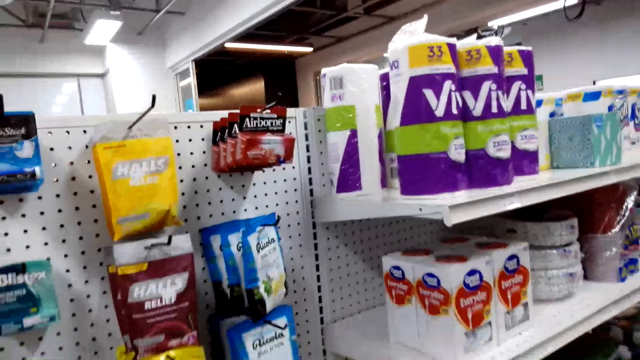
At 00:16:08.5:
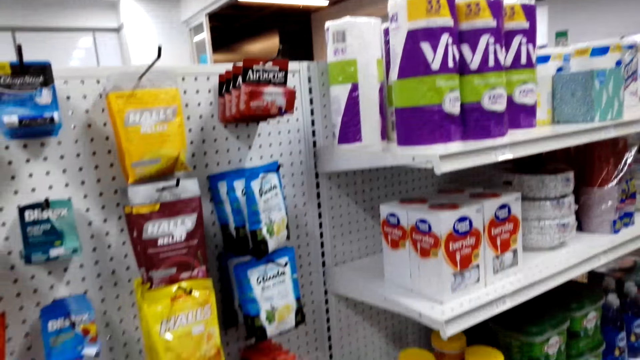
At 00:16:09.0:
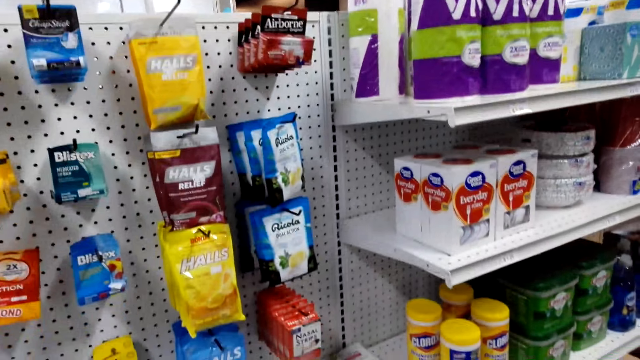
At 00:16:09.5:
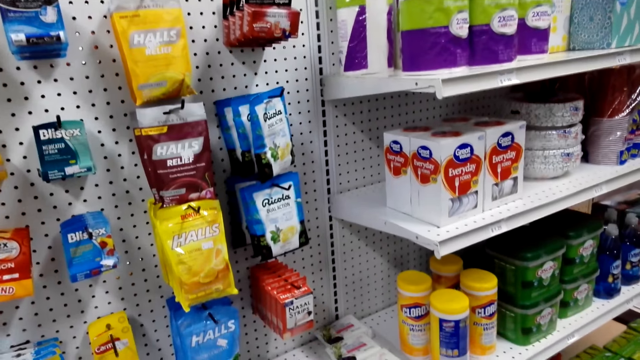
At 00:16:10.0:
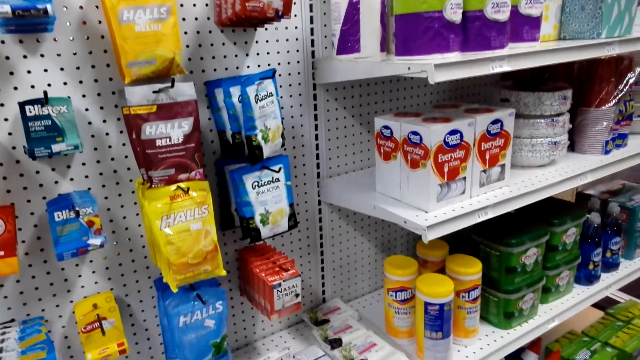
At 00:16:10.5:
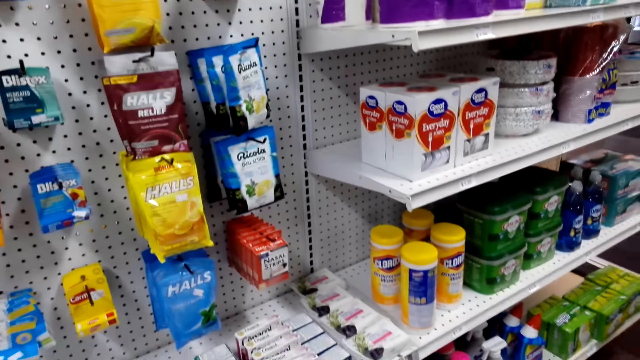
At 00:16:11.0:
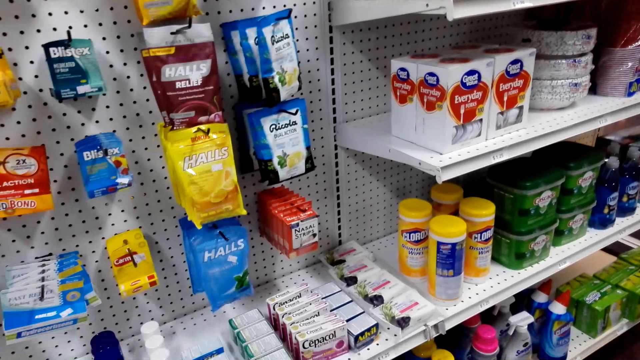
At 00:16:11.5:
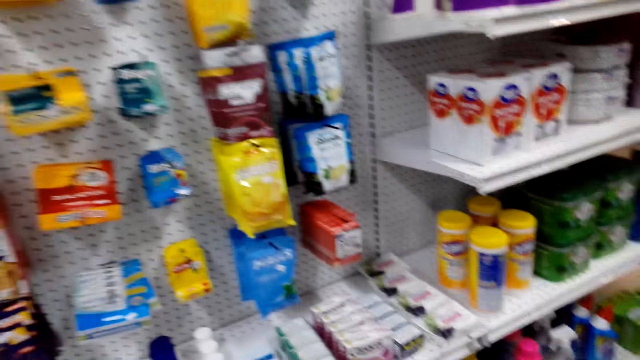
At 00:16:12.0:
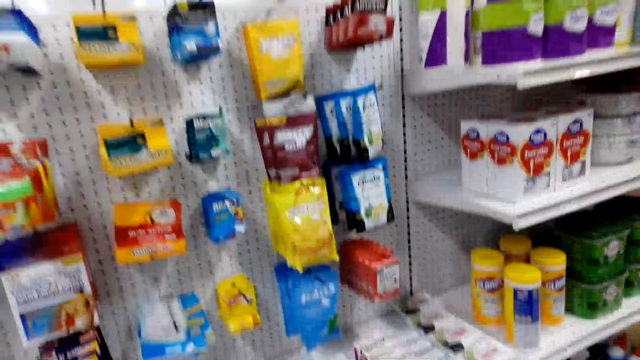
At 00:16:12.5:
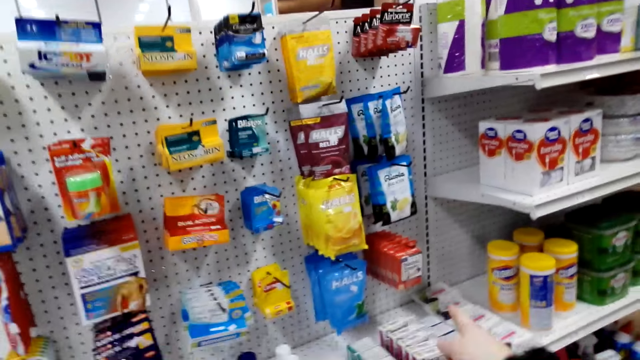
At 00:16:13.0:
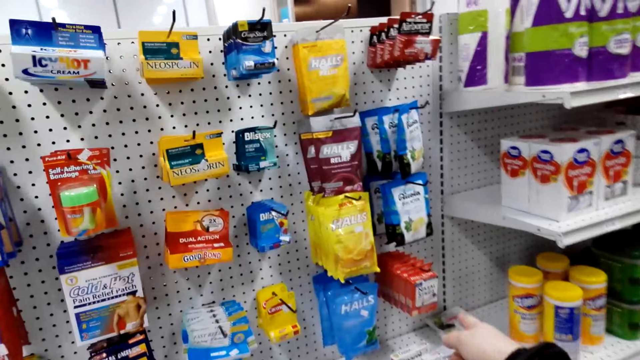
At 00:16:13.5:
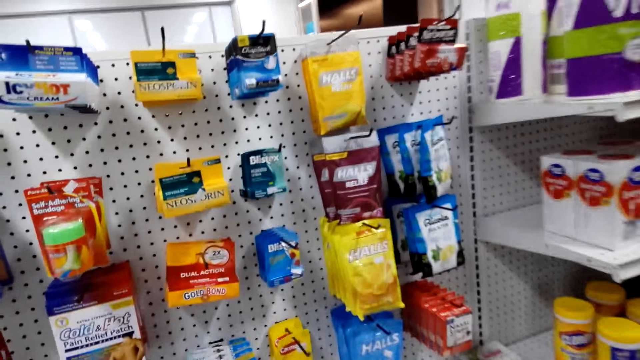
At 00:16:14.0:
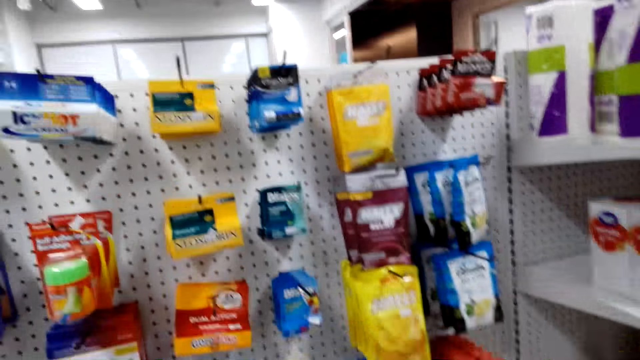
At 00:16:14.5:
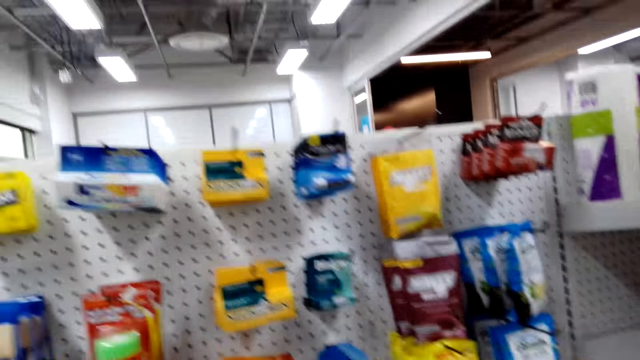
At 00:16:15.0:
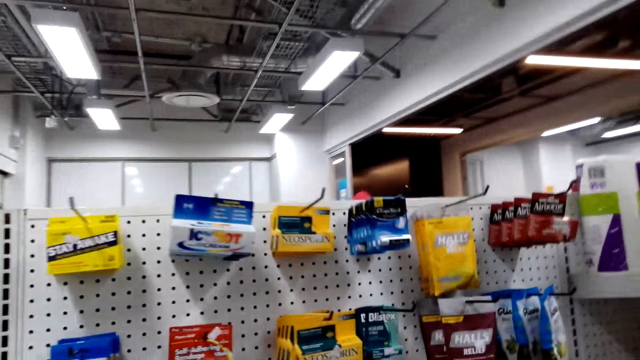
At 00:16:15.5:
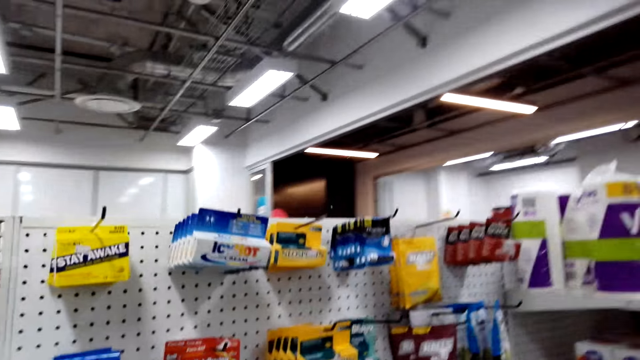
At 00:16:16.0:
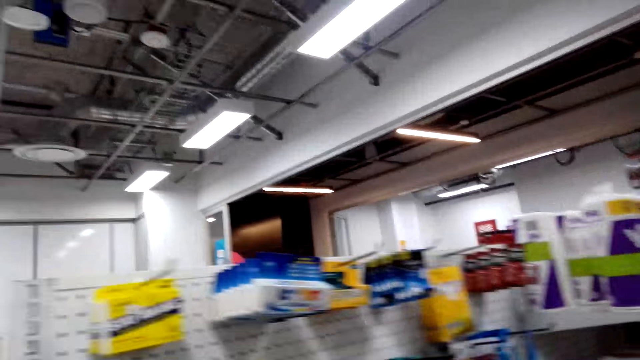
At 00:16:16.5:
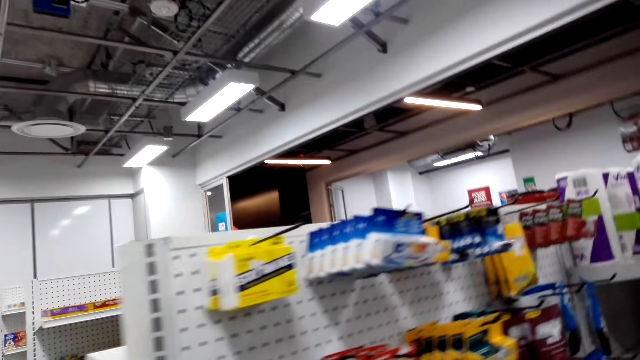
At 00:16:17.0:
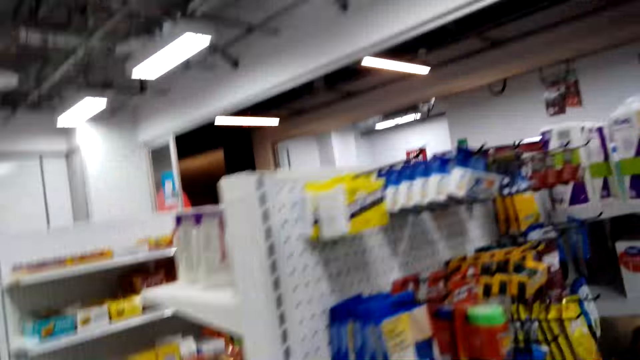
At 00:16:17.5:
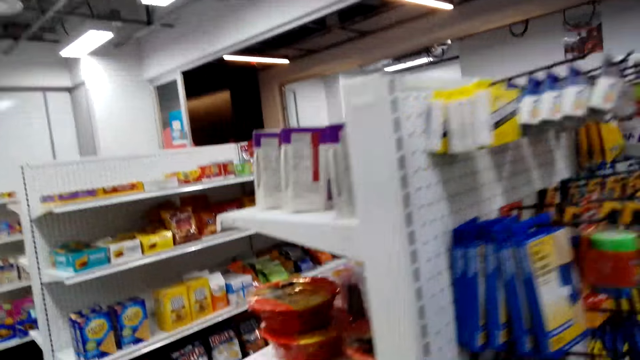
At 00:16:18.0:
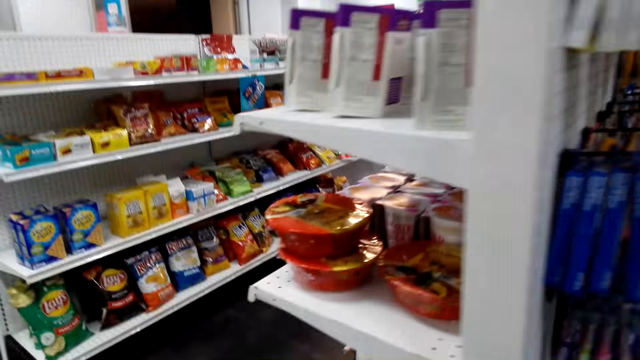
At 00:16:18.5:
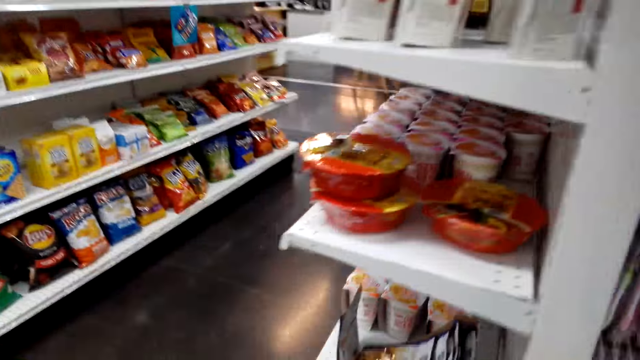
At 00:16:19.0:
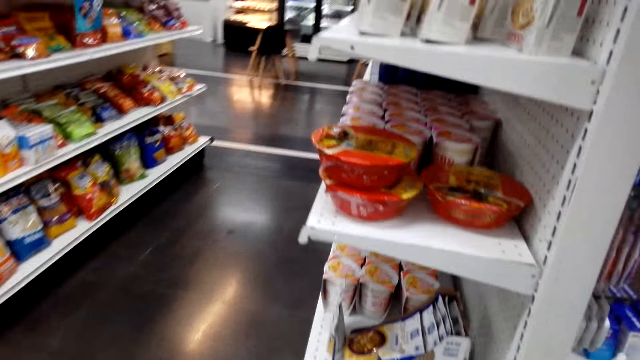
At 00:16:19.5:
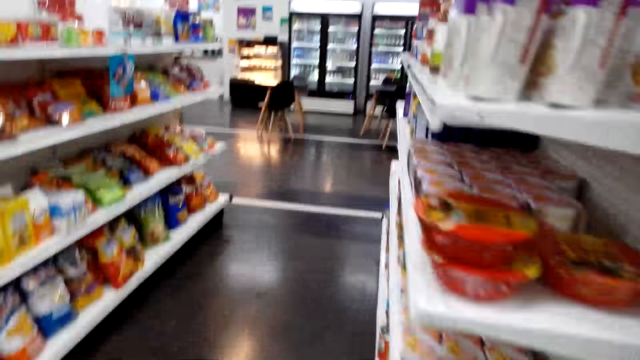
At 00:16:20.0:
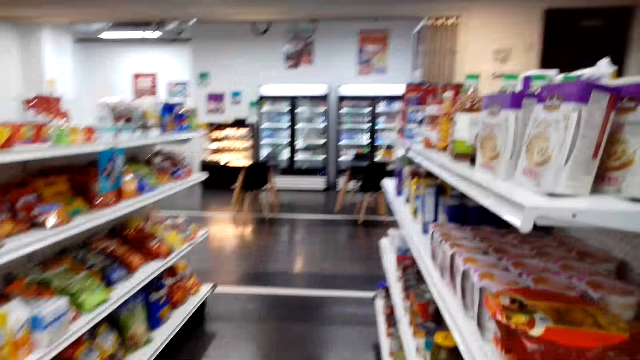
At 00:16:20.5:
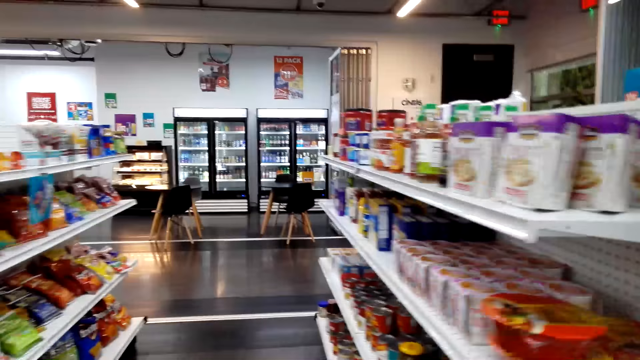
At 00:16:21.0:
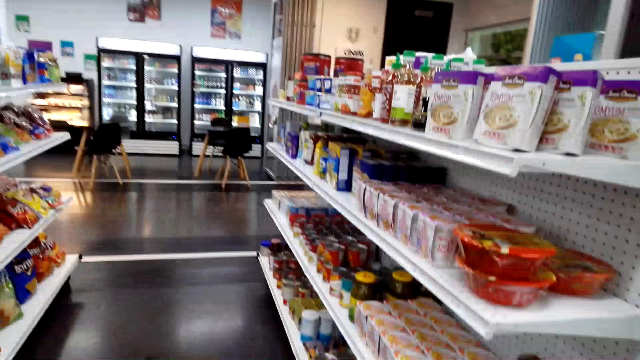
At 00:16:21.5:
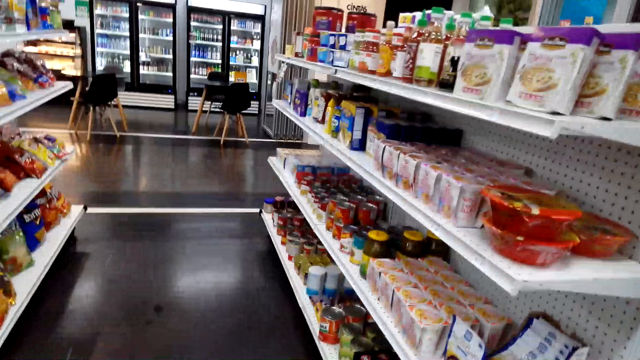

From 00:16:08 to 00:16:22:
The camera wearer points towards the supermarket shelving. They walk around in the supermarket.

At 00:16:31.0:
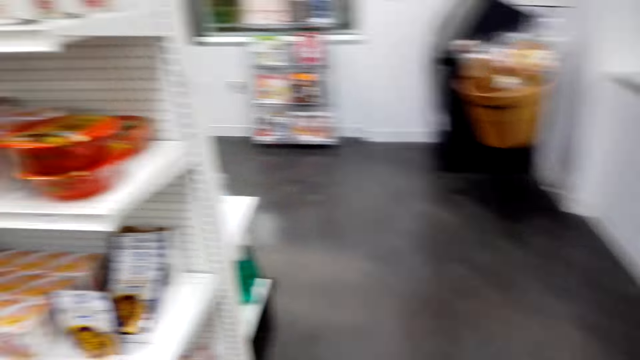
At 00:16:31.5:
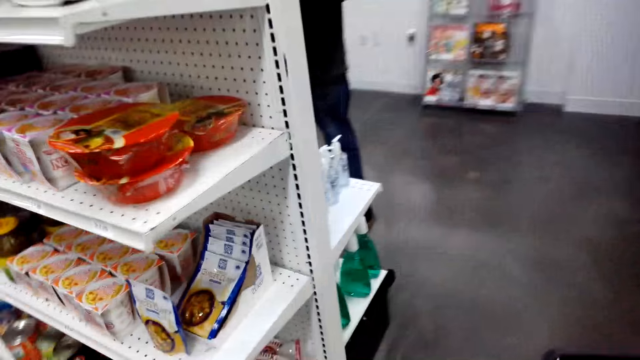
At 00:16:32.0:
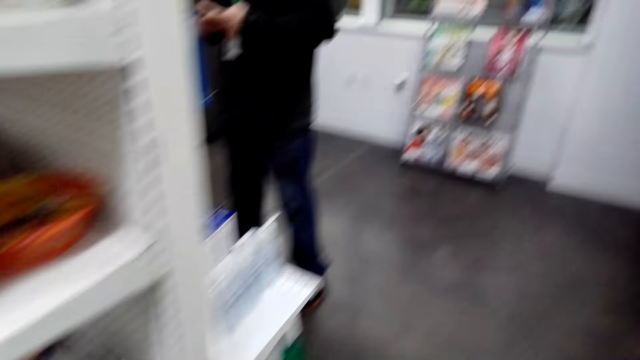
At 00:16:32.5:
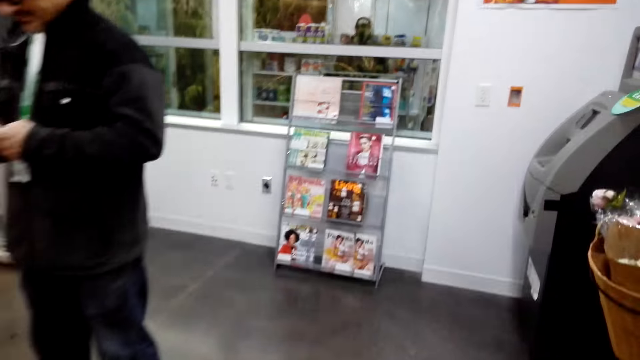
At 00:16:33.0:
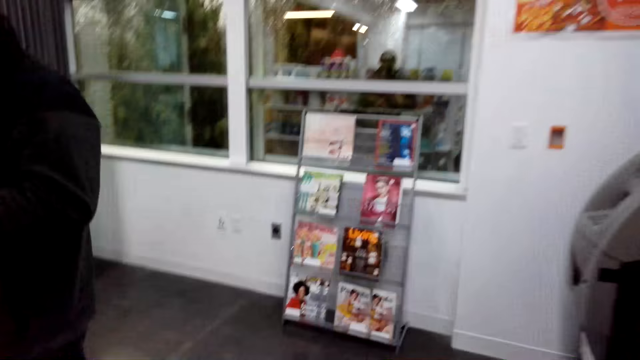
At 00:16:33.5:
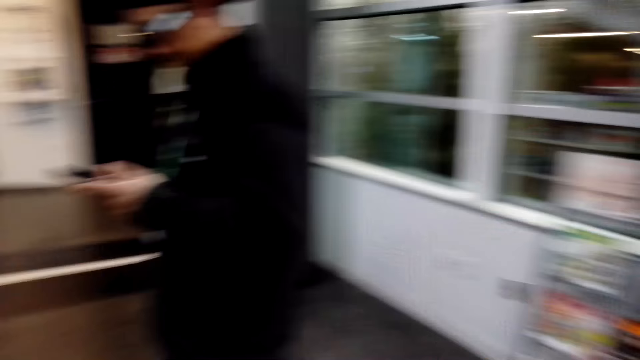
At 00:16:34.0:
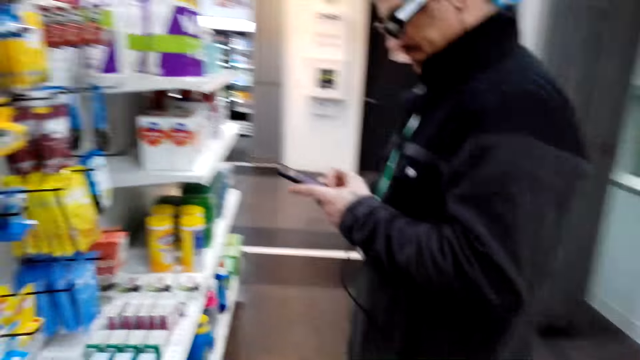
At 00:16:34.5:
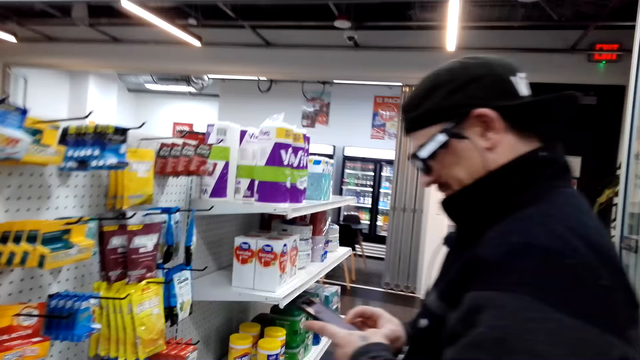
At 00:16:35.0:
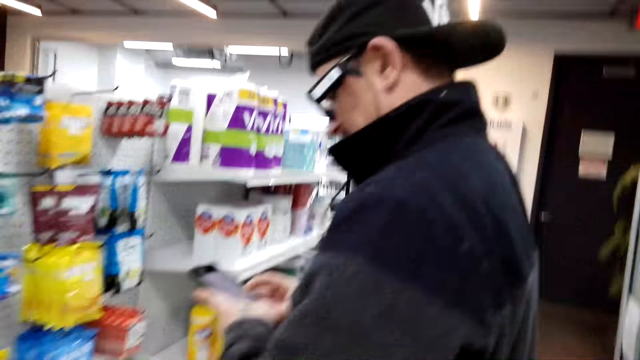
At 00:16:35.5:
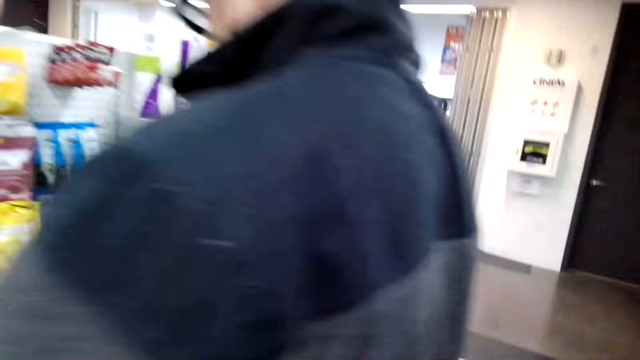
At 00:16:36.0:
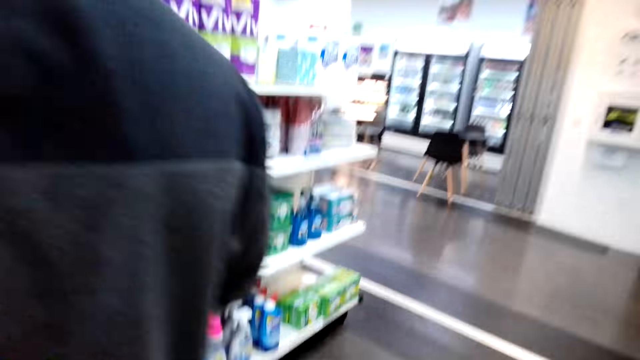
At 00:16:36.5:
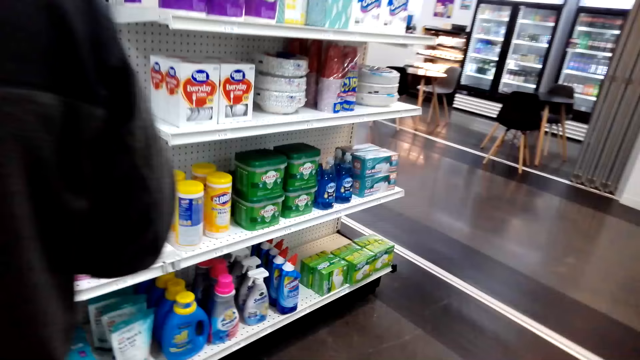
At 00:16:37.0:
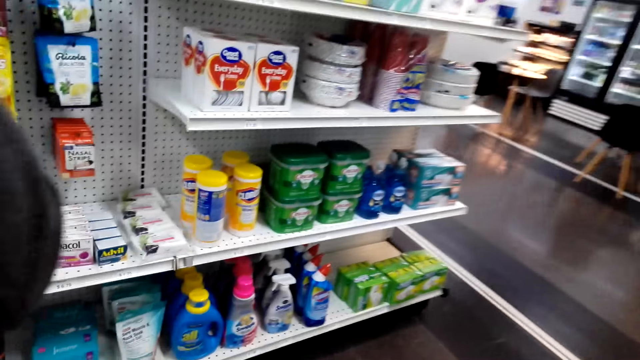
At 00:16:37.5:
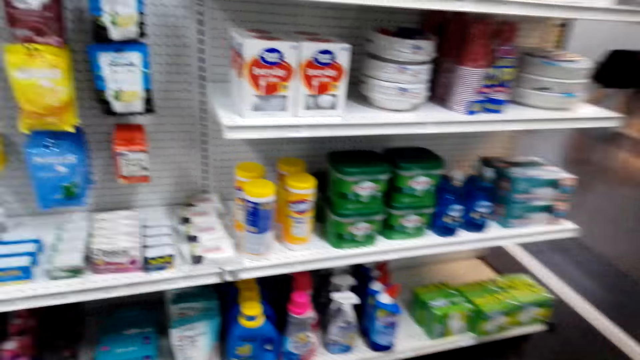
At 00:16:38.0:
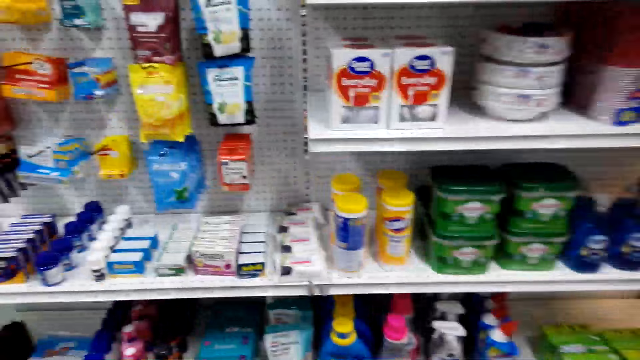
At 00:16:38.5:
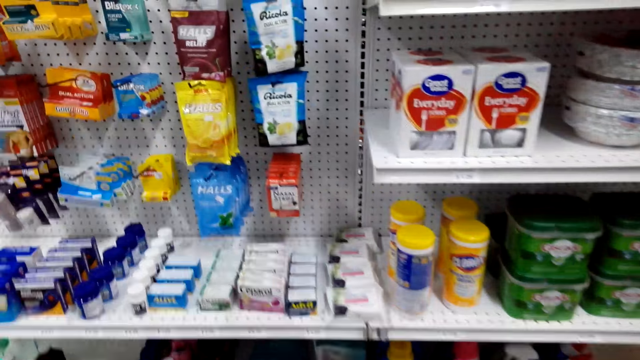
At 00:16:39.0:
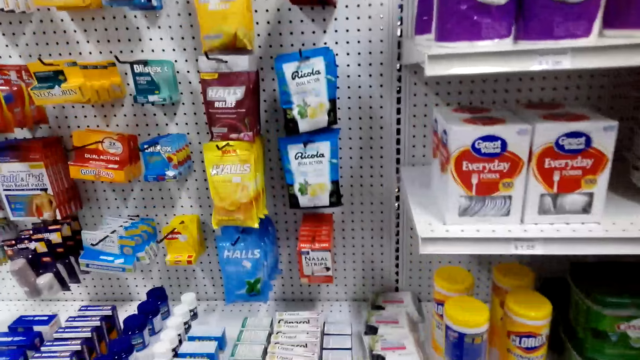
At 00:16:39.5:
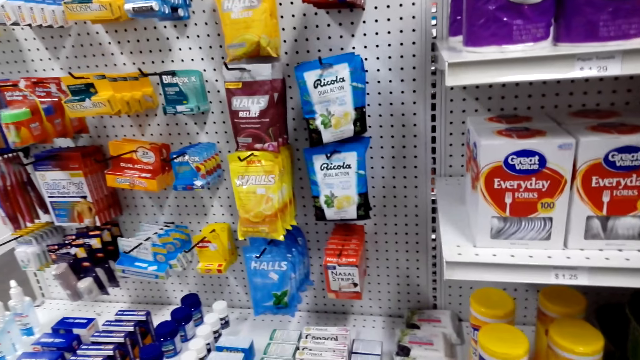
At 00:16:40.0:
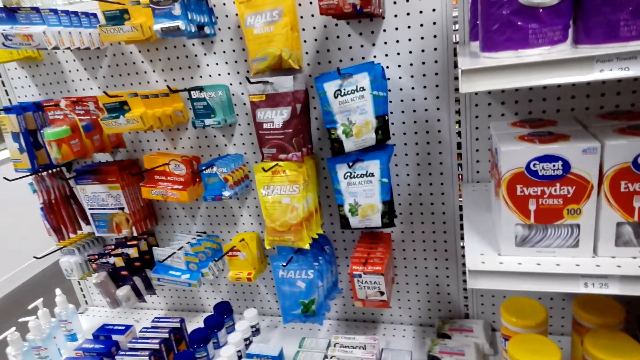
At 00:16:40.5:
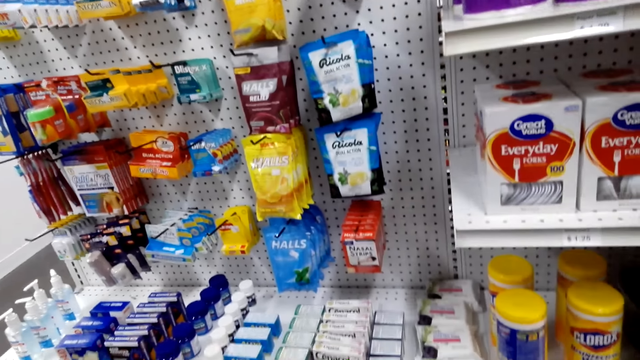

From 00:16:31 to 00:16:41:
A man operates a phone. The camera wearer views items on a supermarket shelving.
